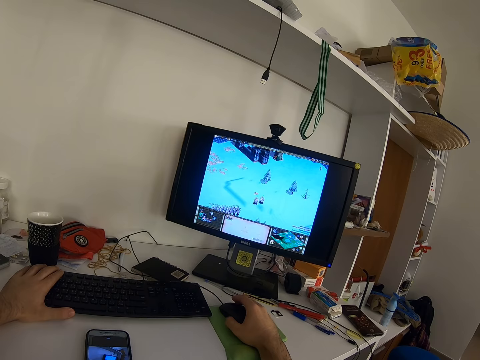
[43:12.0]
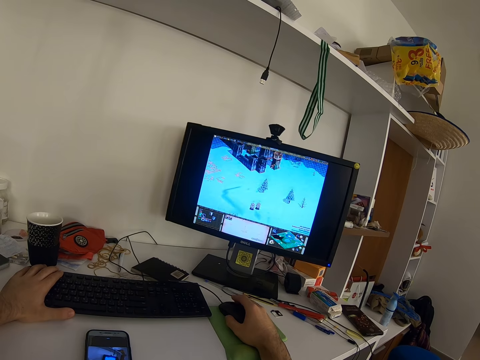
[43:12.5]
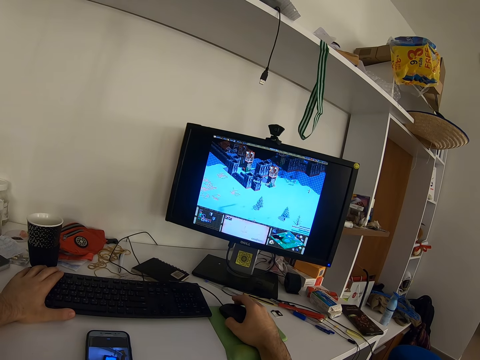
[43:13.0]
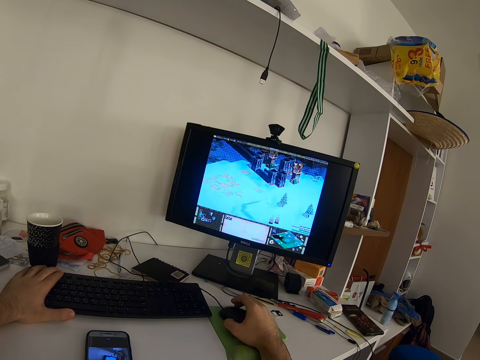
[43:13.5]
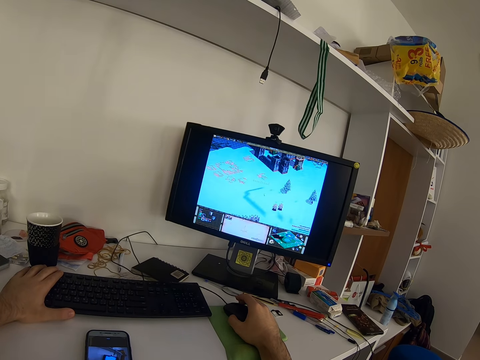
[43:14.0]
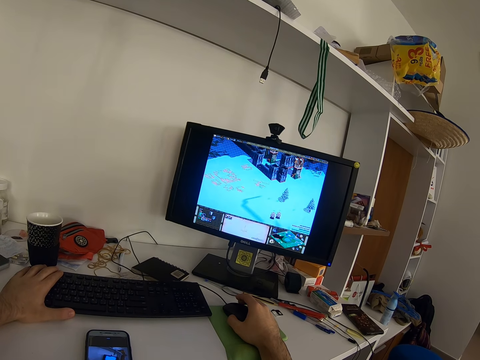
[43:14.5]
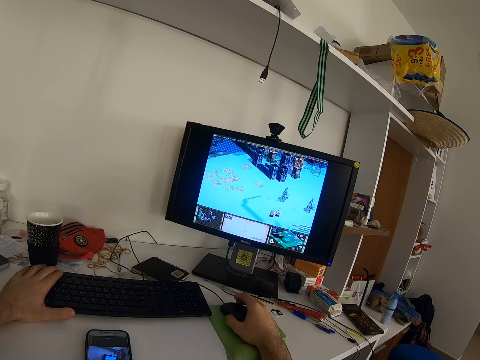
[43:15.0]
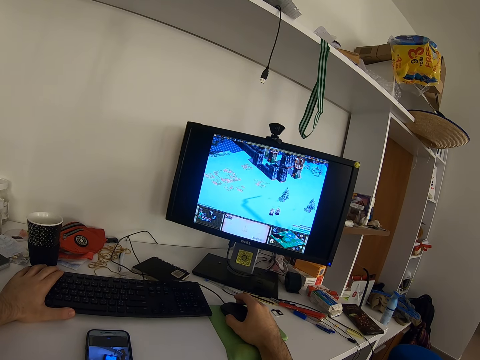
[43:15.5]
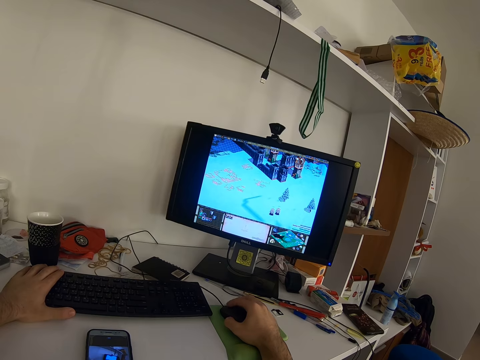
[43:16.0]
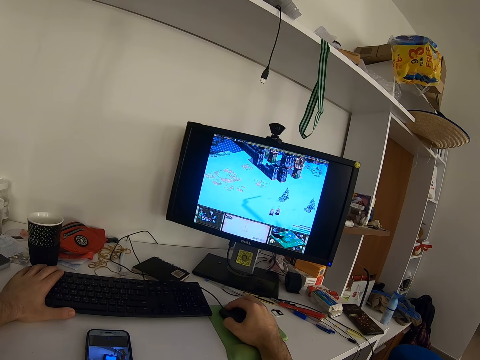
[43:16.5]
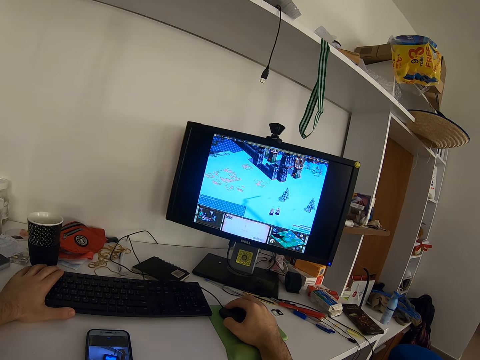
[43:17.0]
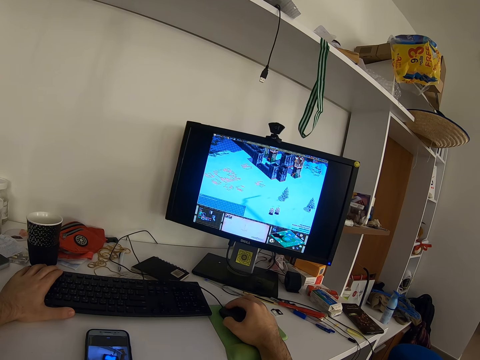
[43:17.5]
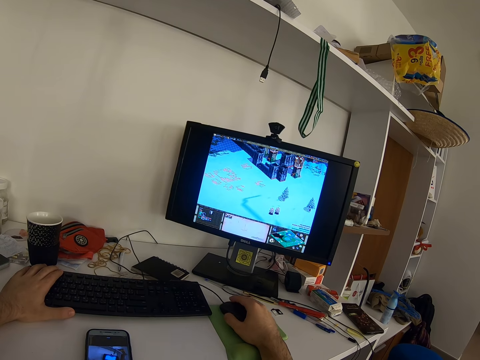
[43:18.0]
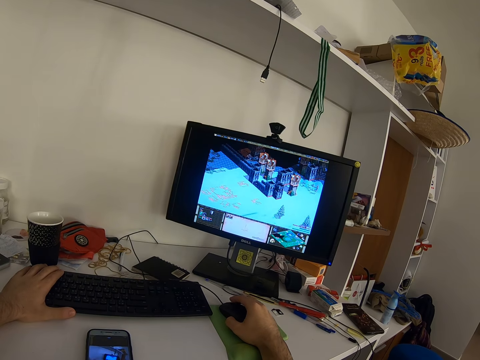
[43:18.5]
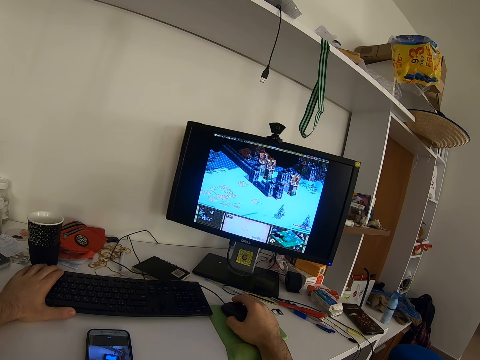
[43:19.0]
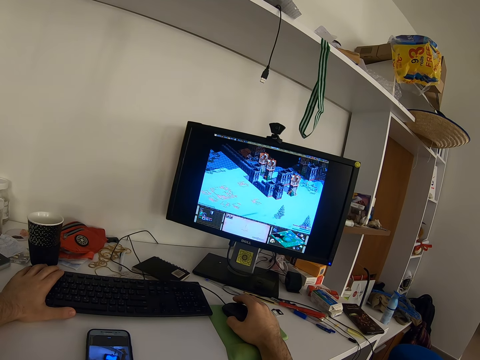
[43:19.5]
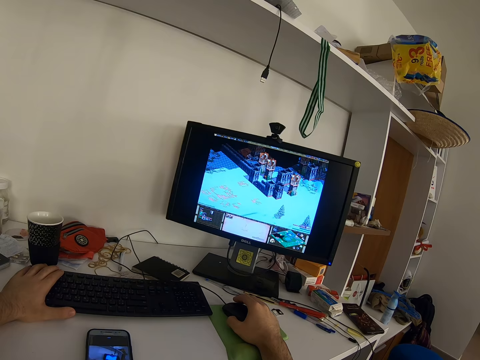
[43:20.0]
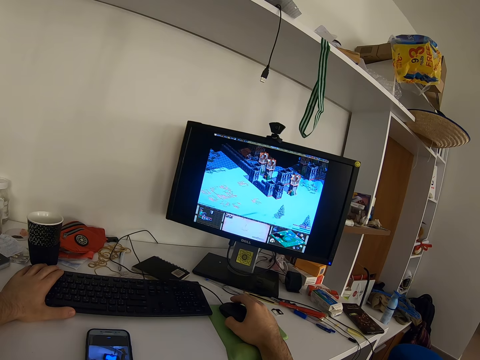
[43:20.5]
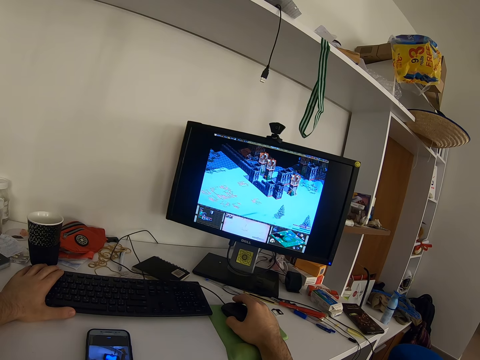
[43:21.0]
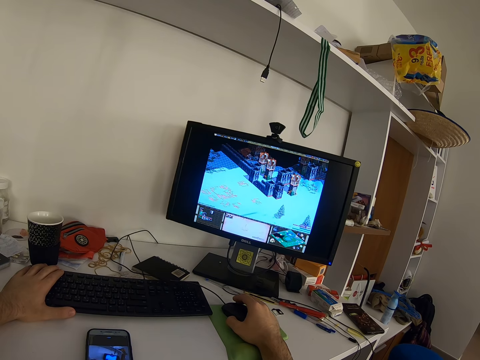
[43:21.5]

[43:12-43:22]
The camera wearer clicks the mouse.

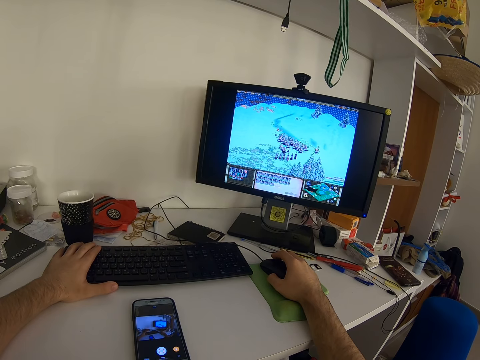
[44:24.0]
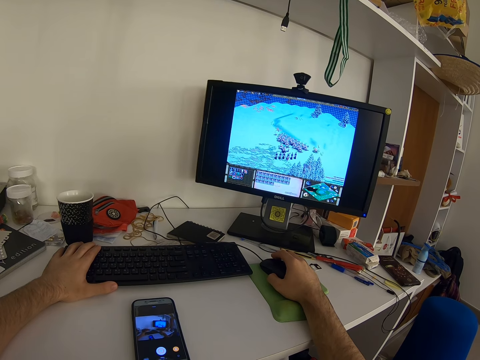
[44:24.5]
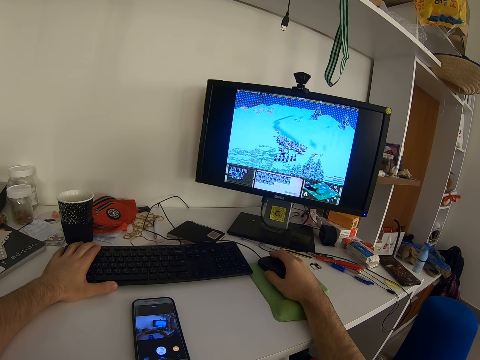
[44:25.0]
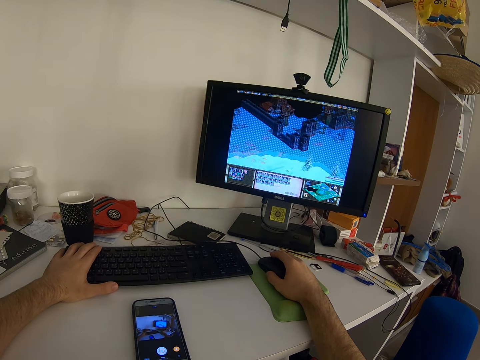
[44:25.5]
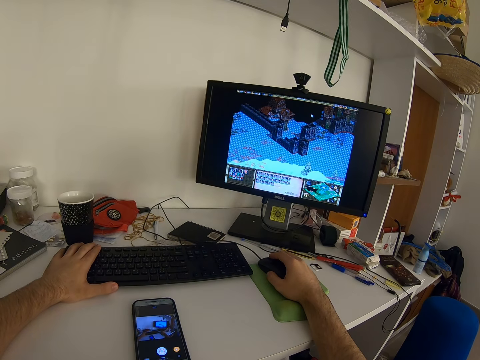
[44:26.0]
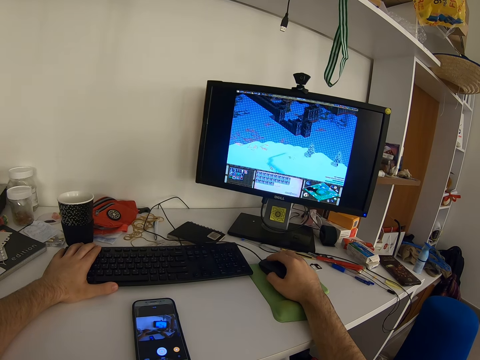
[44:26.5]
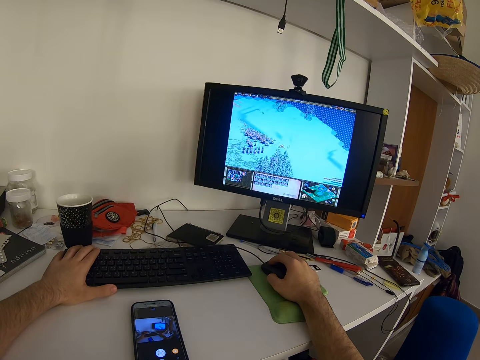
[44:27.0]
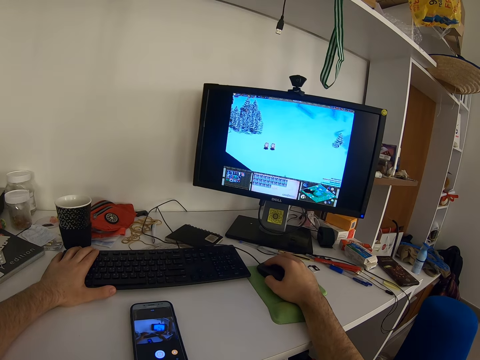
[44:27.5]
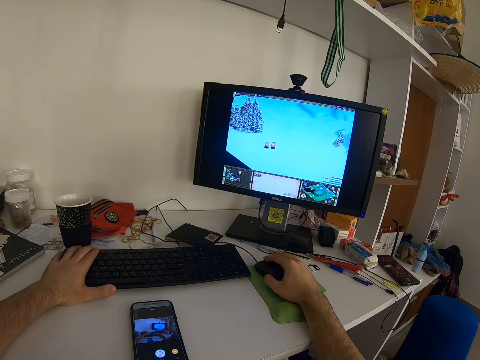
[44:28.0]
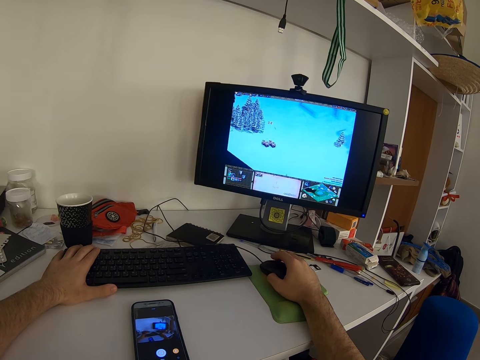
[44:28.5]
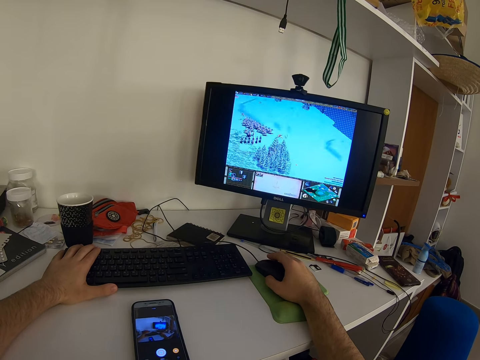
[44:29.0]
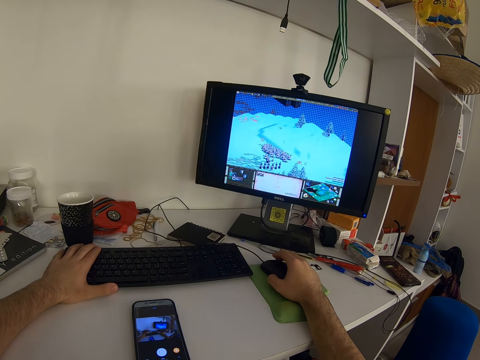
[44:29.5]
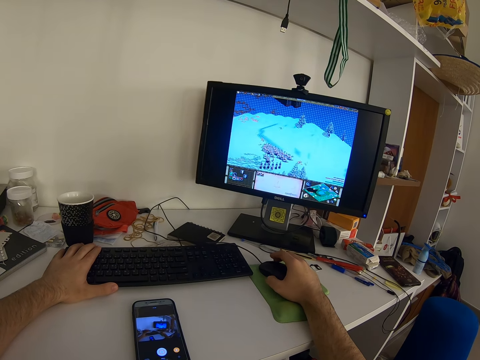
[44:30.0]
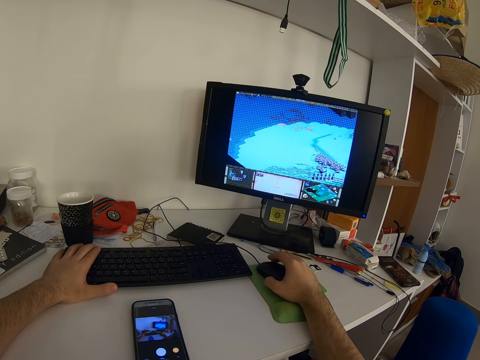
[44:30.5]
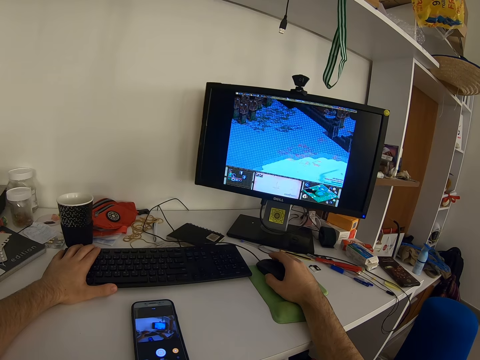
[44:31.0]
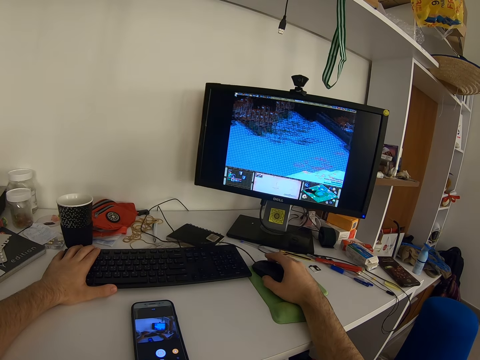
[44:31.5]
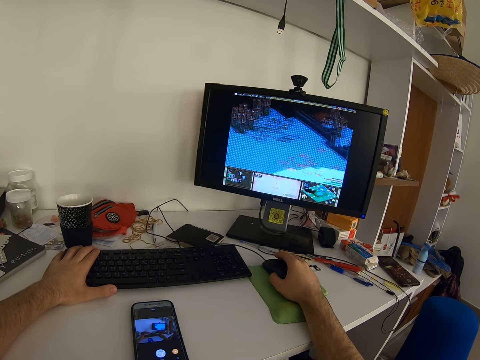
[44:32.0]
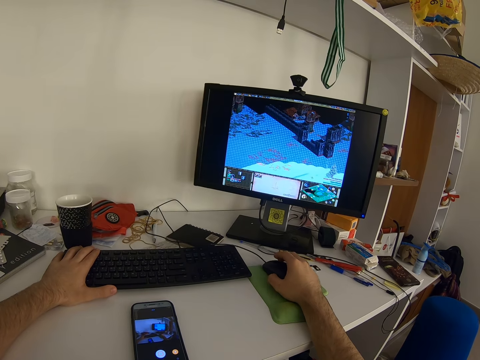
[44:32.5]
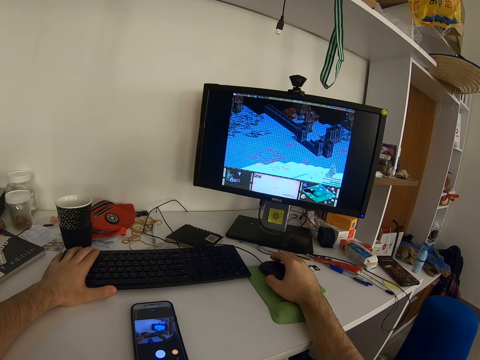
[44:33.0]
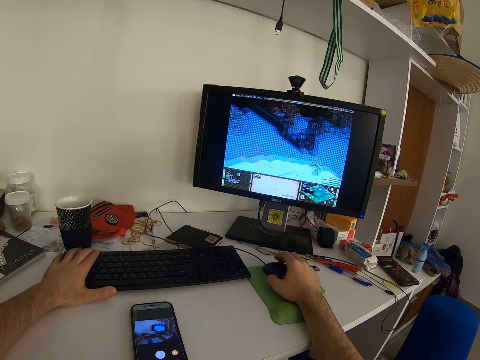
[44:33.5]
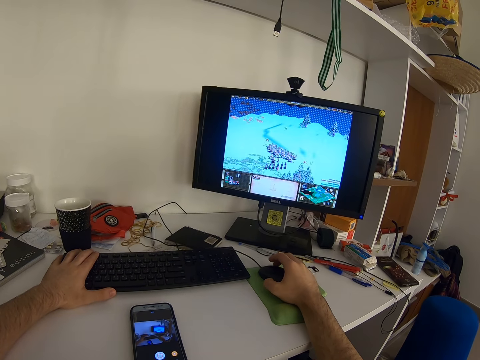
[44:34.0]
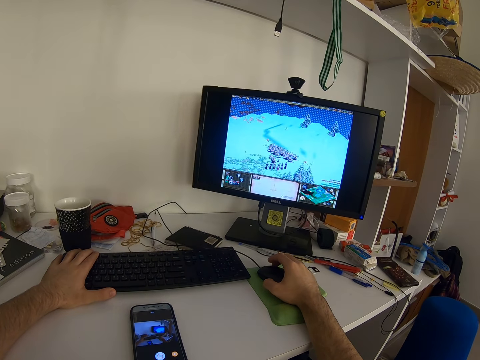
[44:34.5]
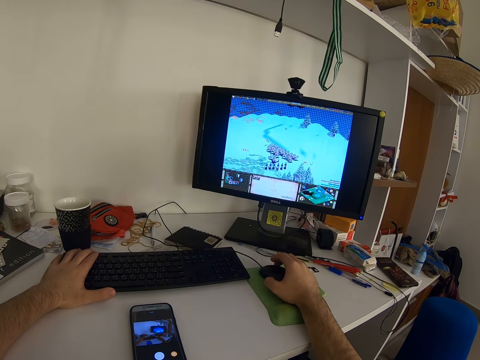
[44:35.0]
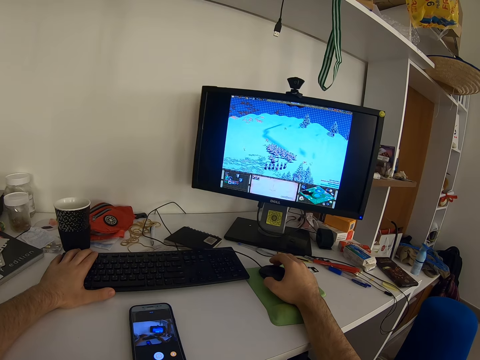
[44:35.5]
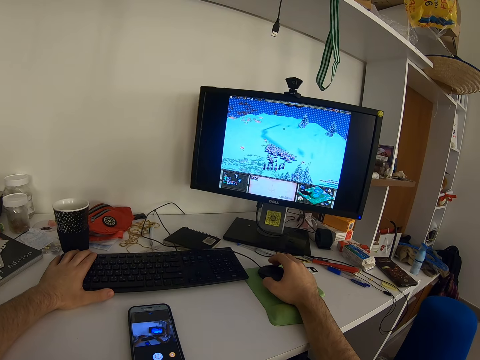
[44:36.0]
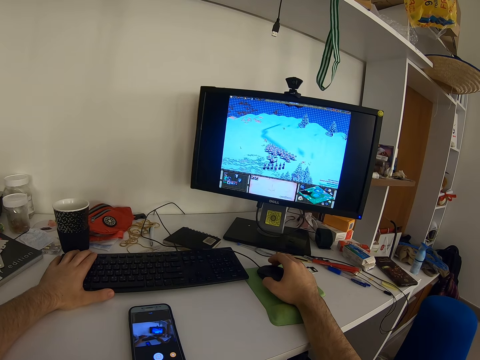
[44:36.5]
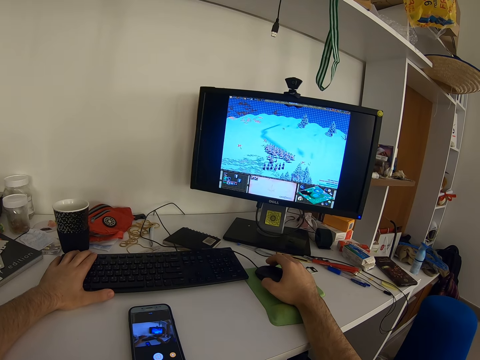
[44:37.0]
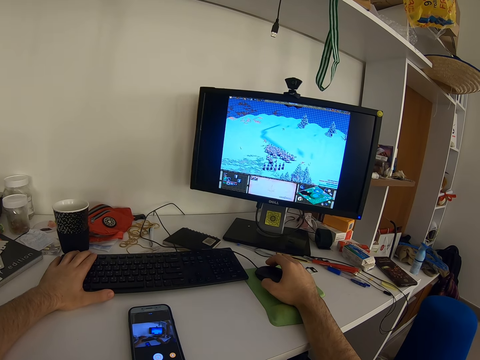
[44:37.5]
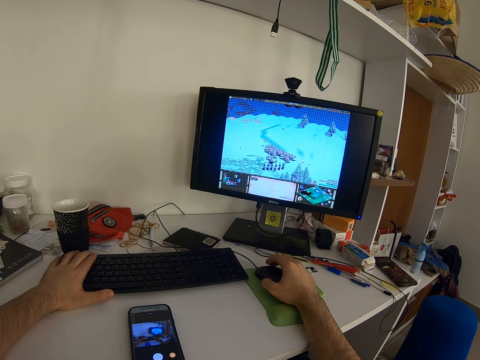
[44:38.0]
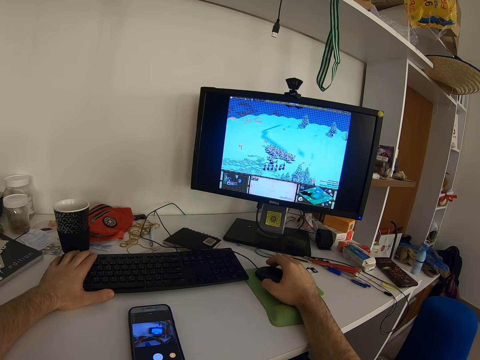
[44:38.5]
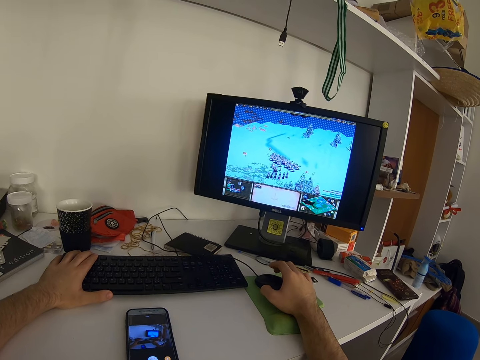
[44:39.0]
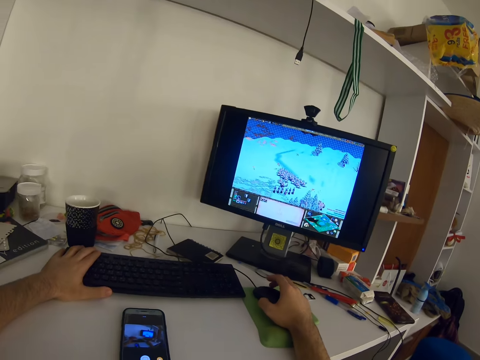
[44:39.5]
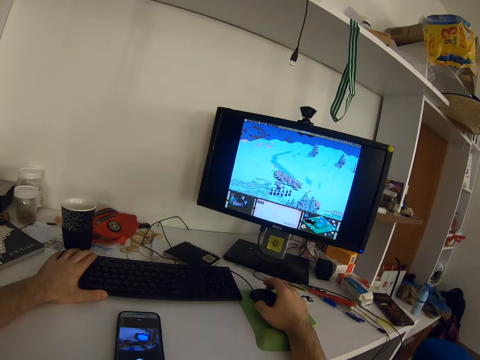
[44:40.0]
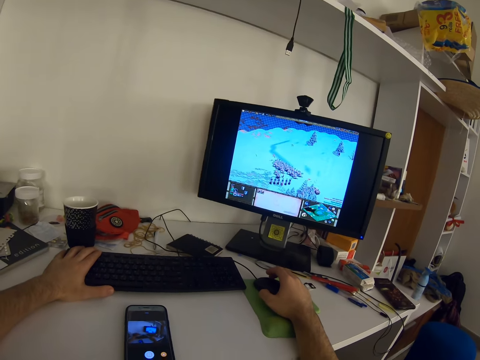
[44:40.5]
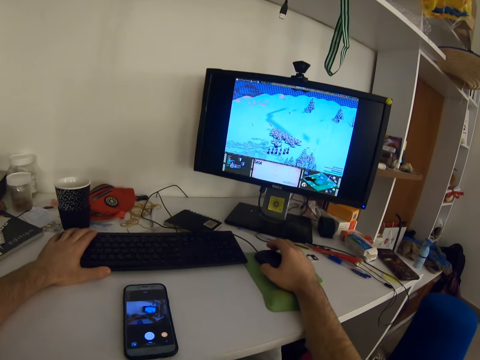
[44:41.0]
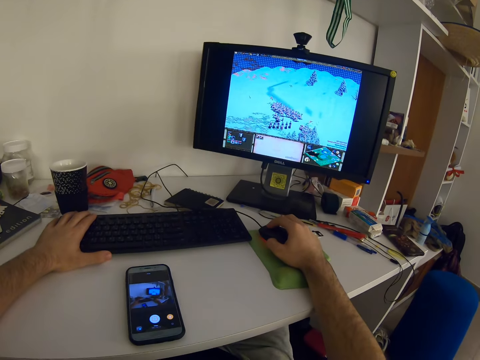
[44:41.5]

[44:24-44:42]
The camera wearer moves the mouse. They click the mouse.
